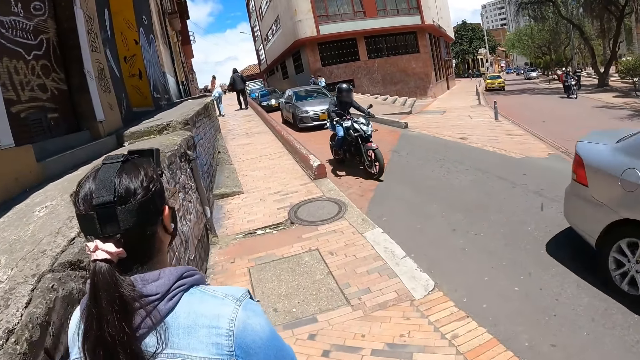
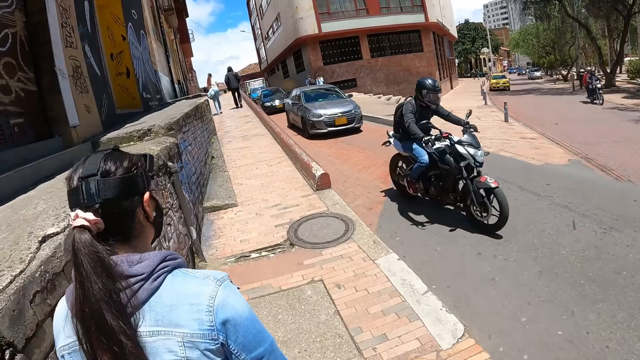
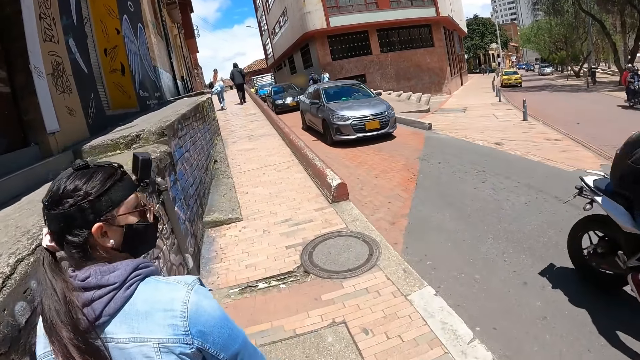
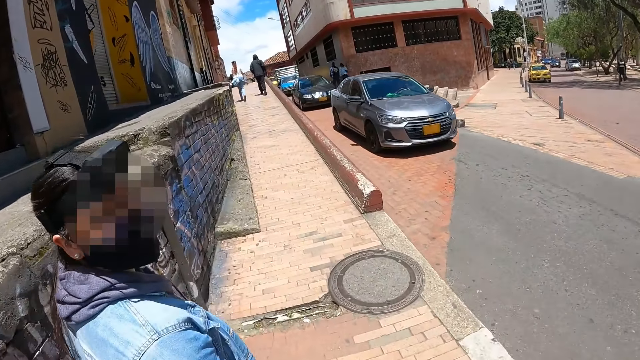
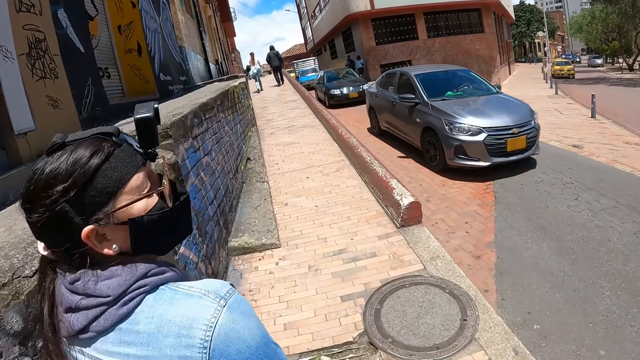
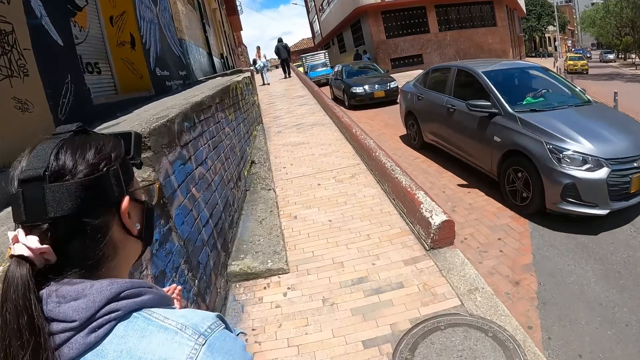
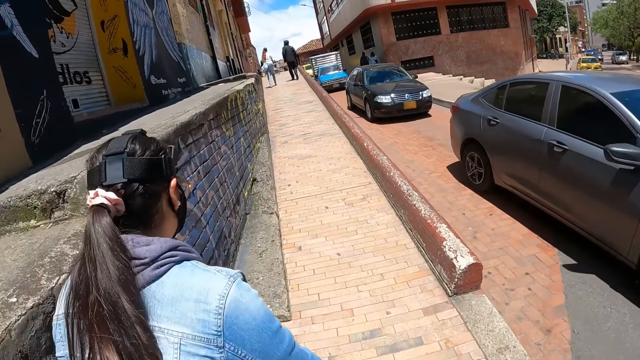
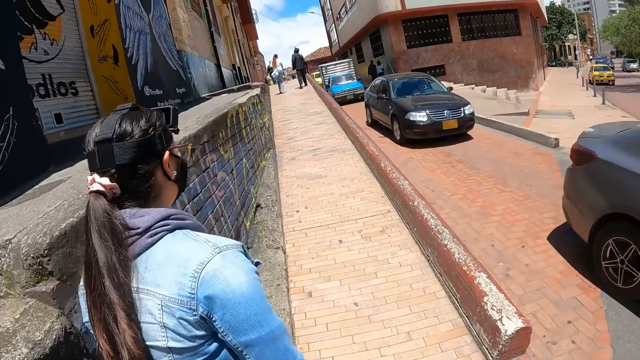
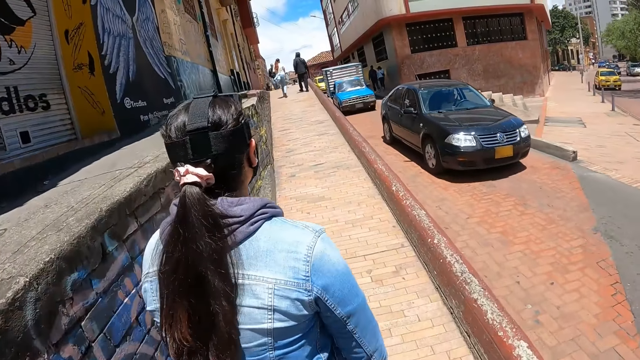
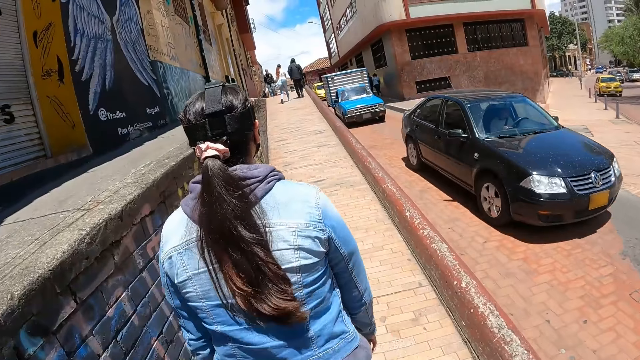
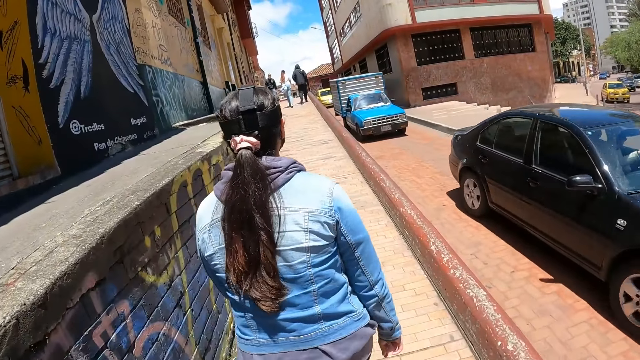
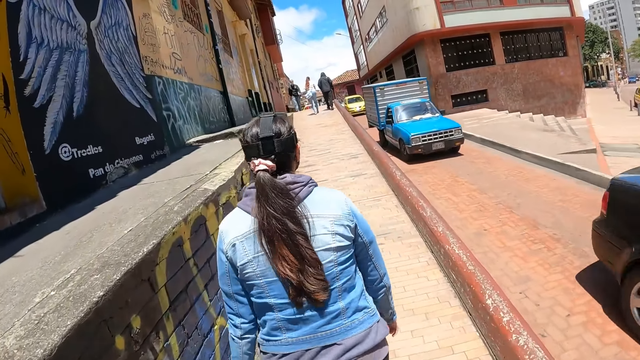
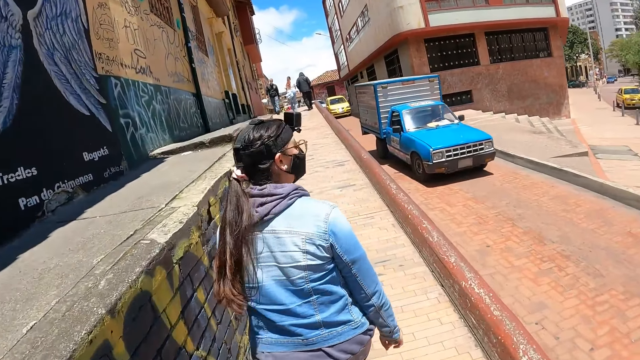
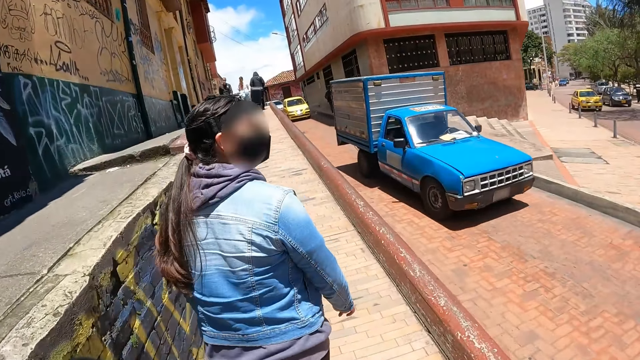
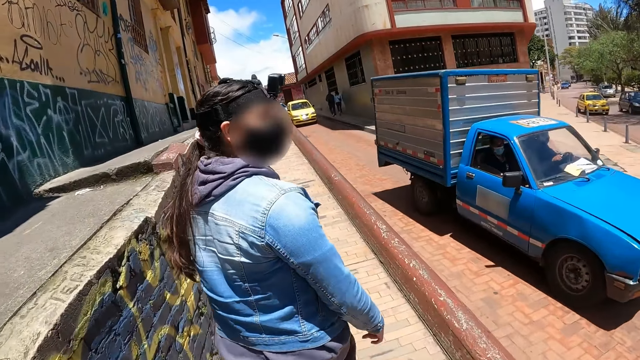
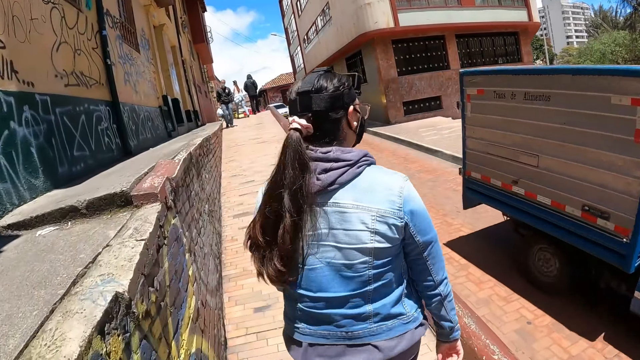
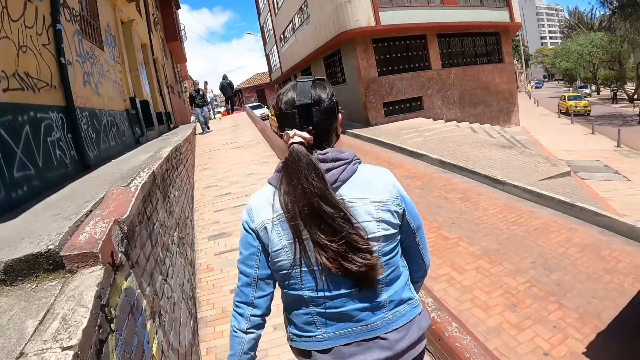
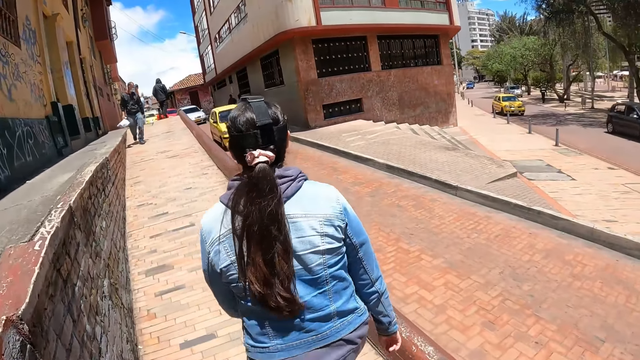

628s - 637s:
A person looks at the camera wearer.

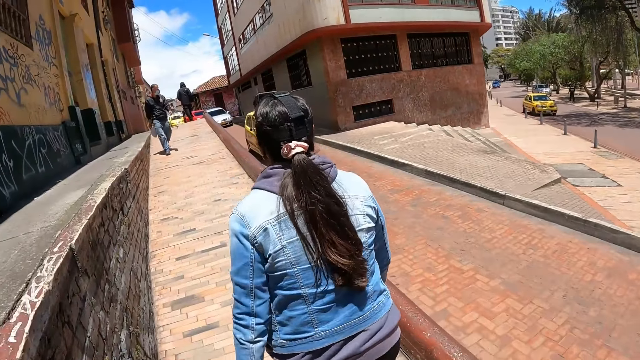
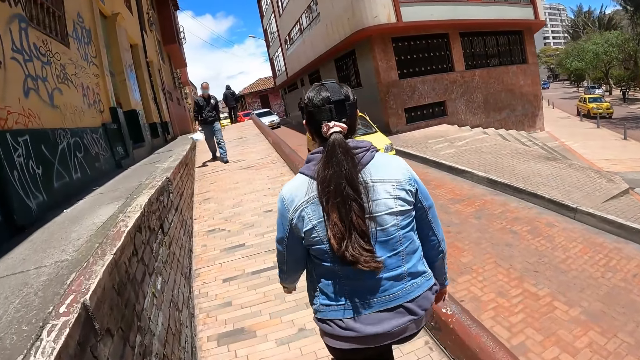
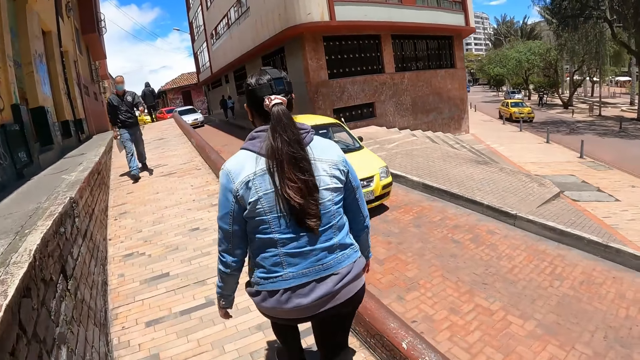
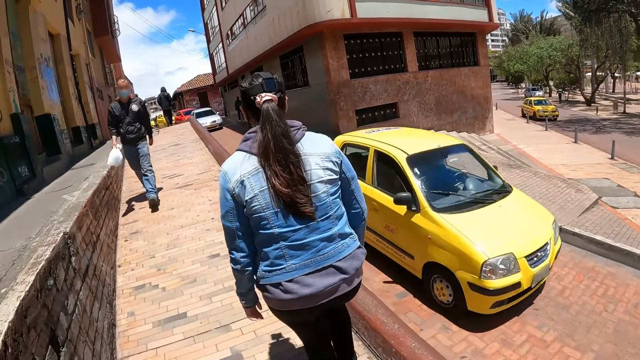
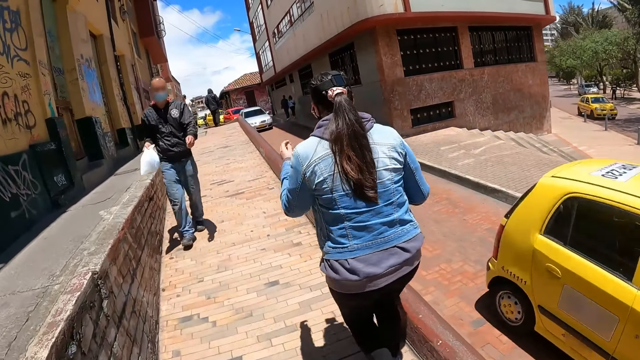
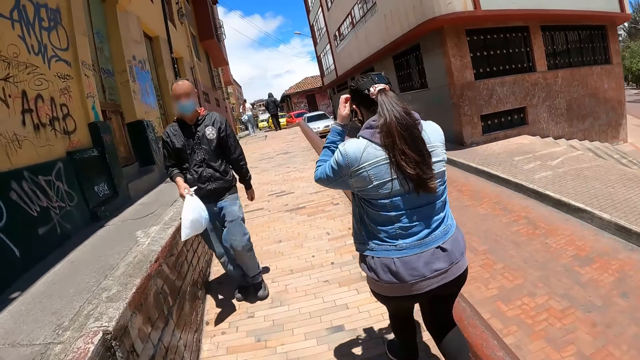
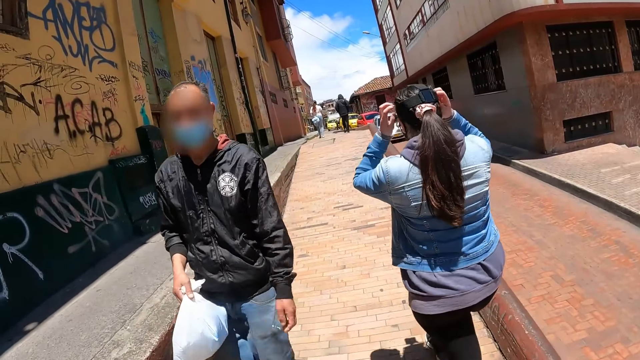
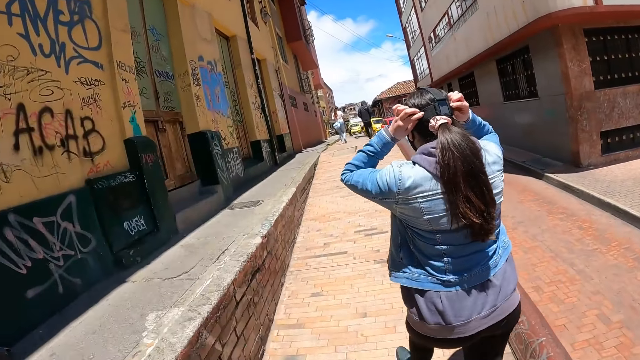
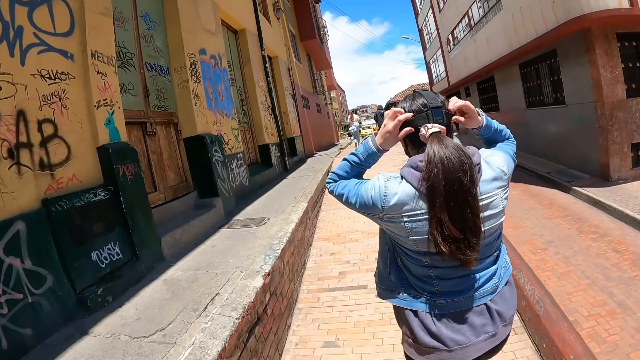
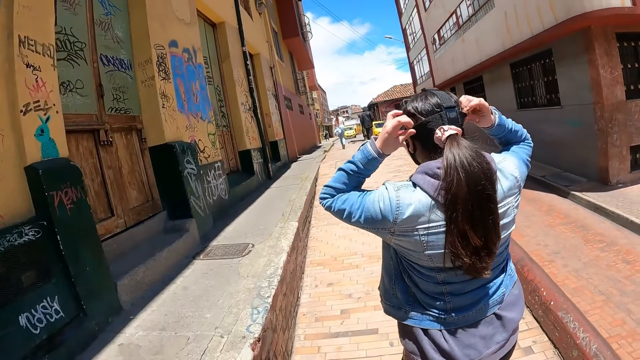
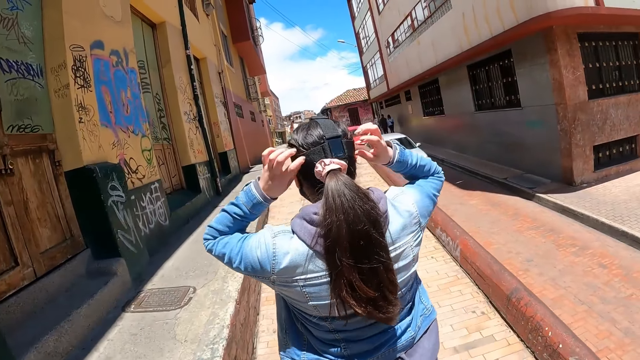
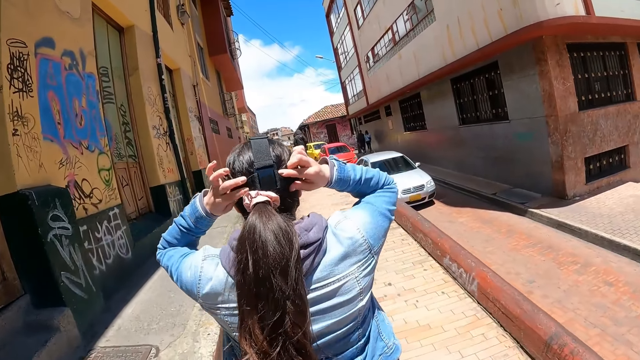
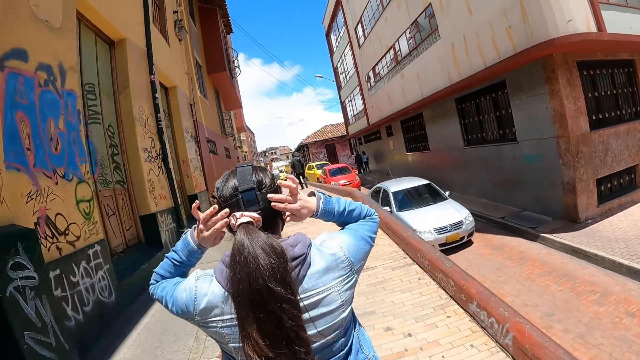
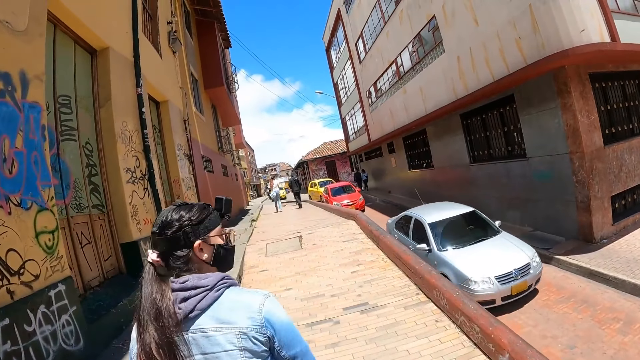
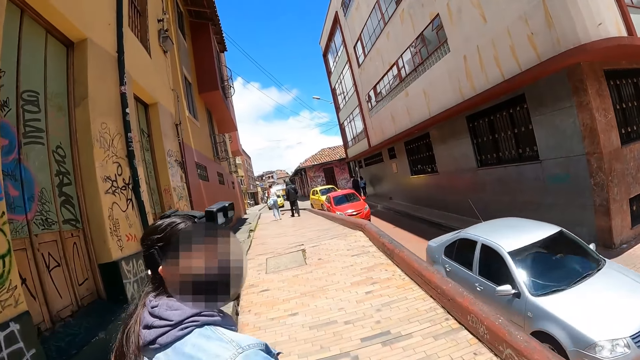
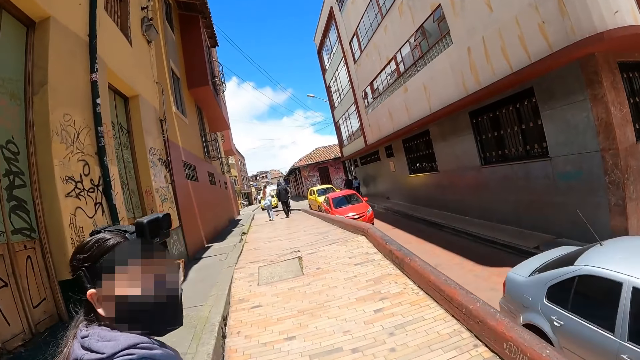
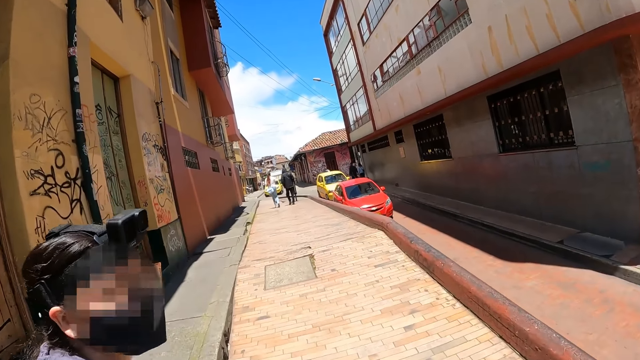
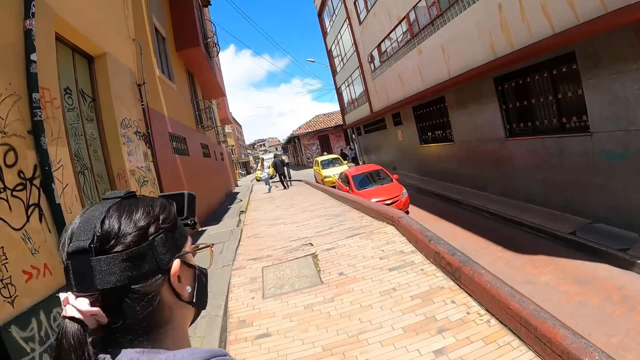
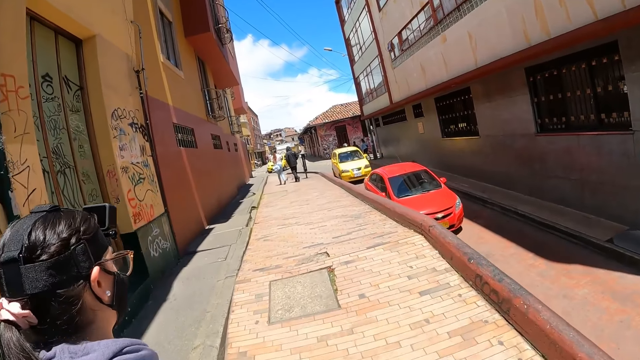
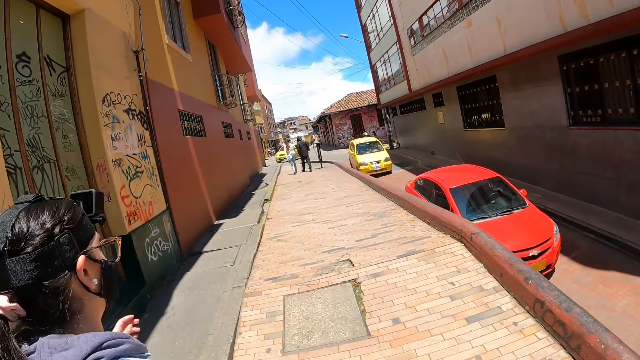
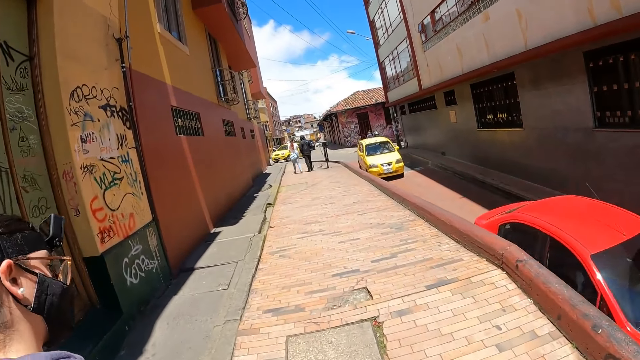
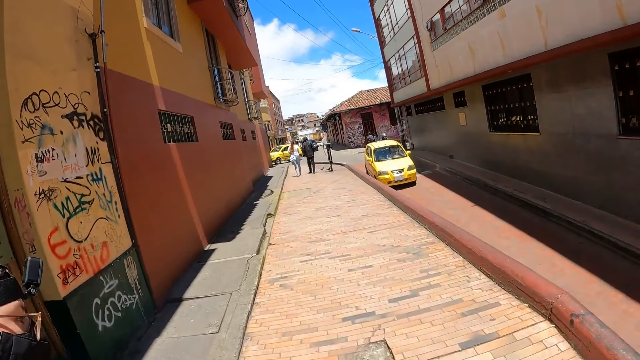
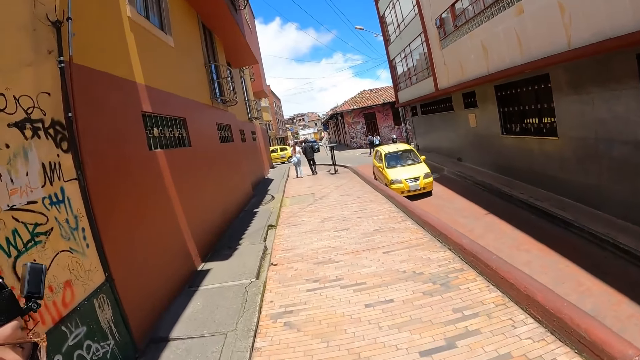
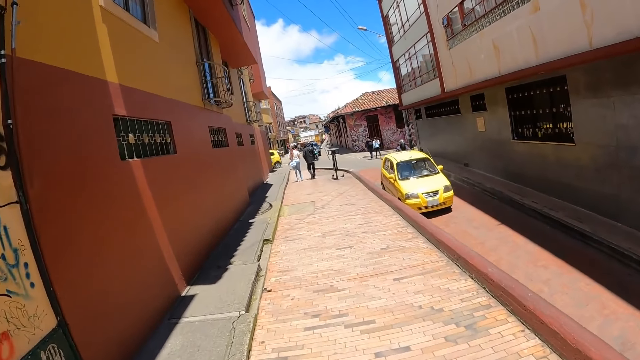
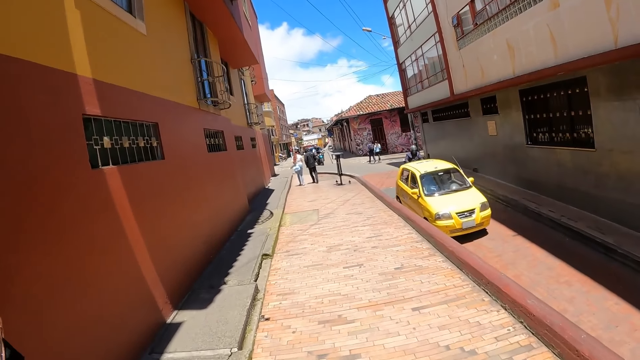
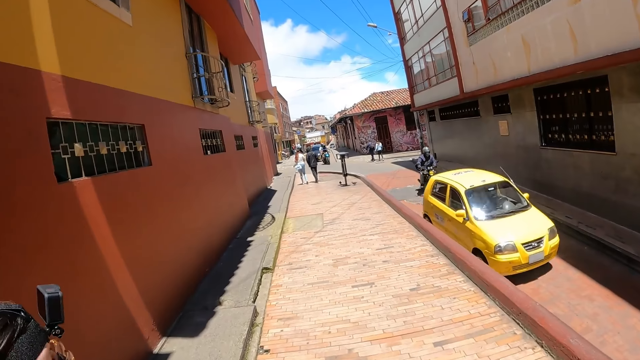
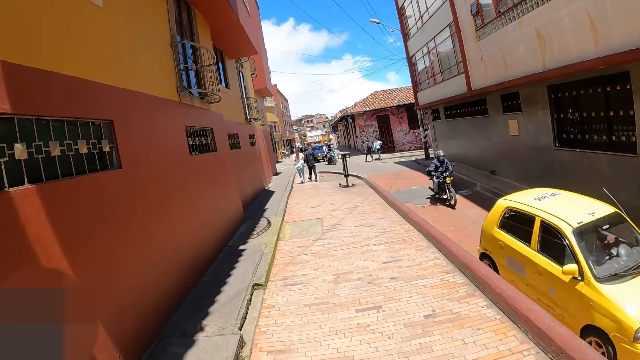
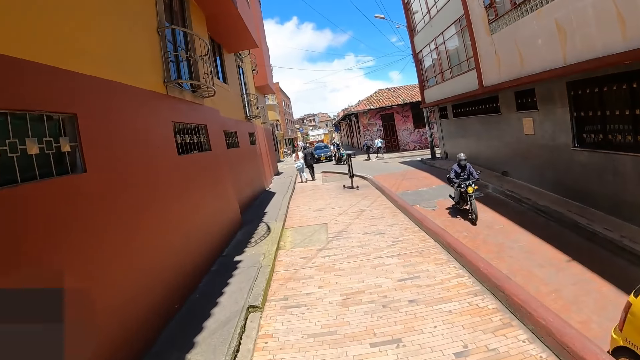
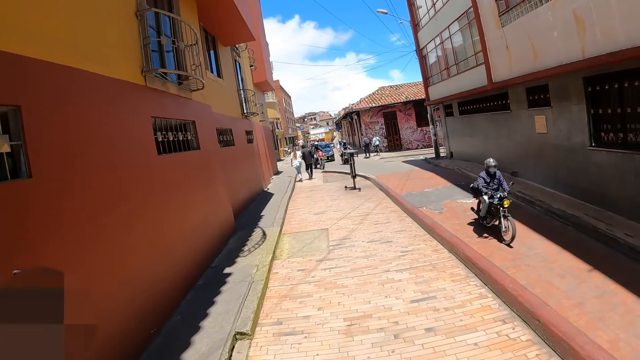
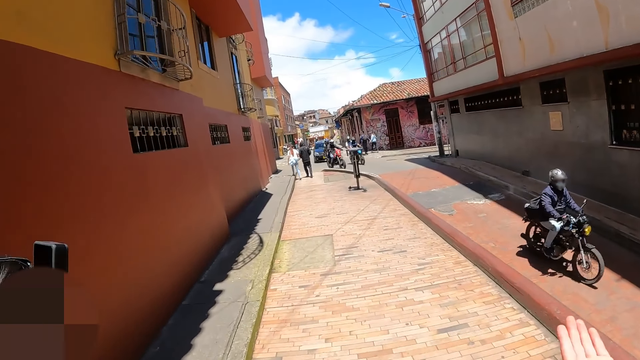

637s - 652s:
A person adjusts her camera. She looks at the camera wearer, turns back and looks forward.
